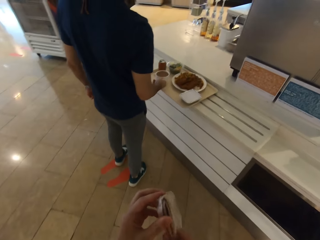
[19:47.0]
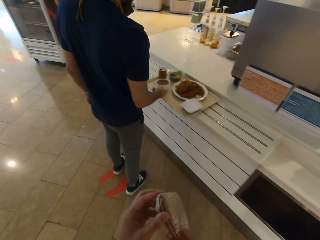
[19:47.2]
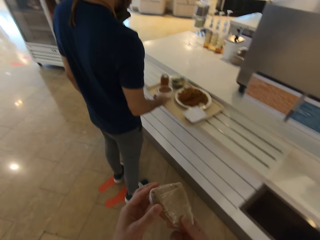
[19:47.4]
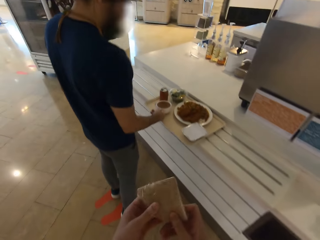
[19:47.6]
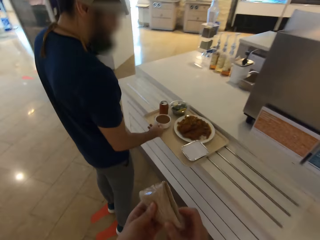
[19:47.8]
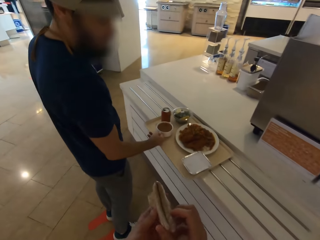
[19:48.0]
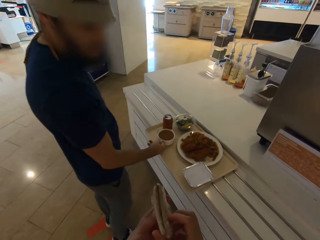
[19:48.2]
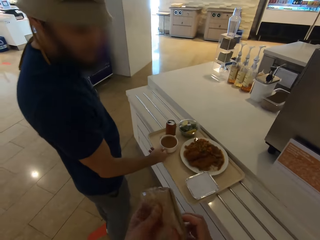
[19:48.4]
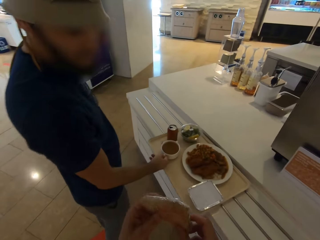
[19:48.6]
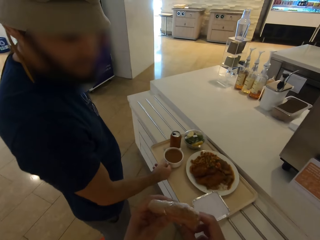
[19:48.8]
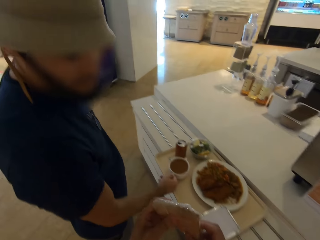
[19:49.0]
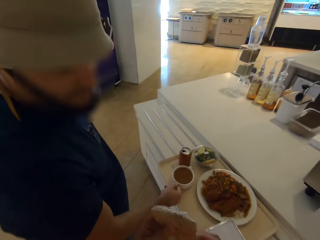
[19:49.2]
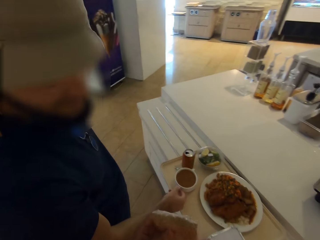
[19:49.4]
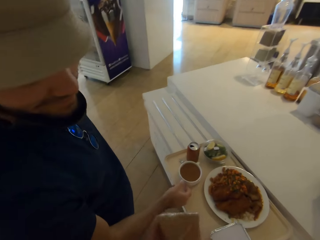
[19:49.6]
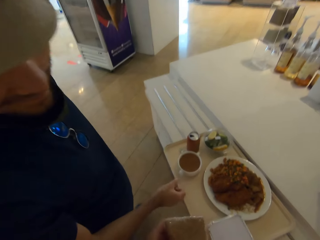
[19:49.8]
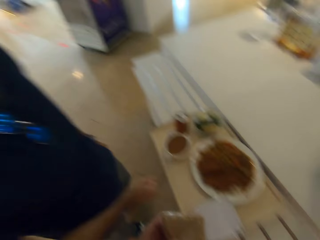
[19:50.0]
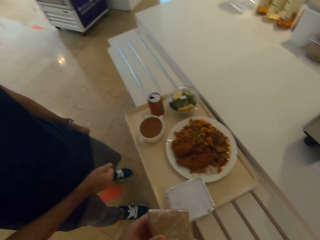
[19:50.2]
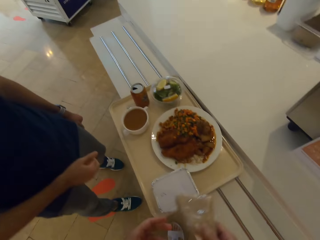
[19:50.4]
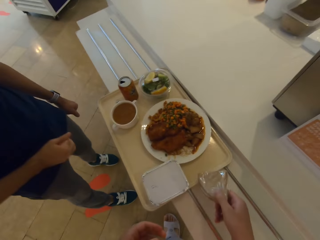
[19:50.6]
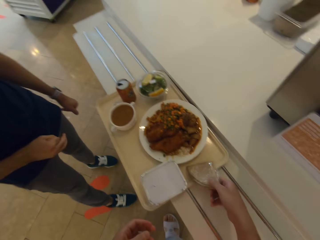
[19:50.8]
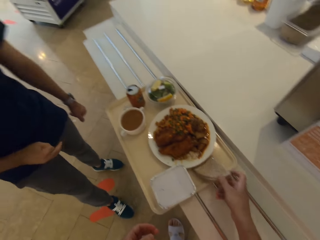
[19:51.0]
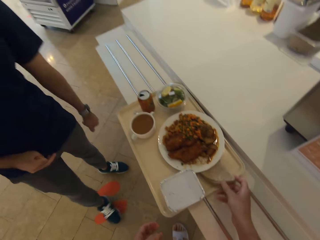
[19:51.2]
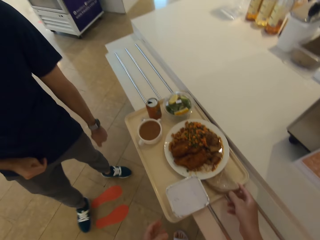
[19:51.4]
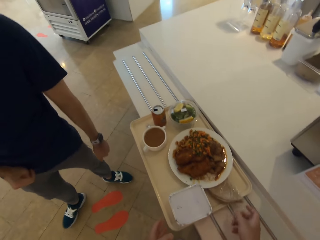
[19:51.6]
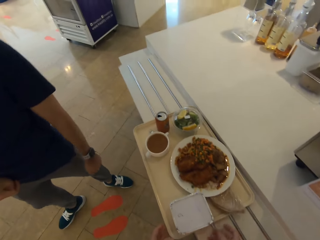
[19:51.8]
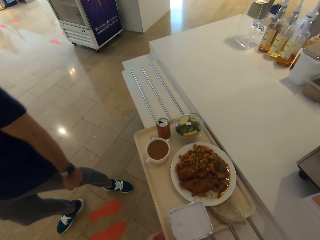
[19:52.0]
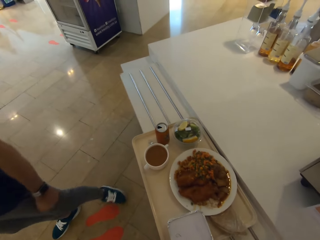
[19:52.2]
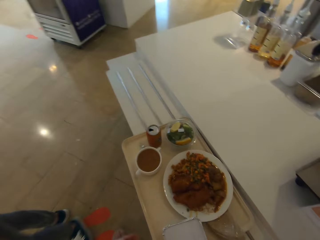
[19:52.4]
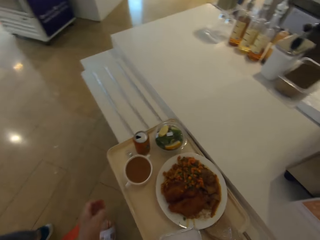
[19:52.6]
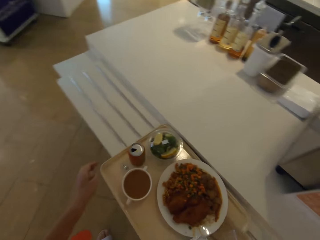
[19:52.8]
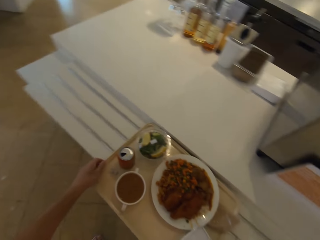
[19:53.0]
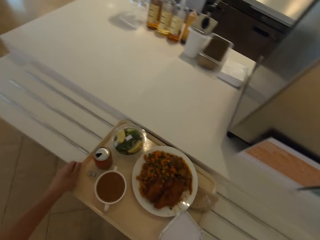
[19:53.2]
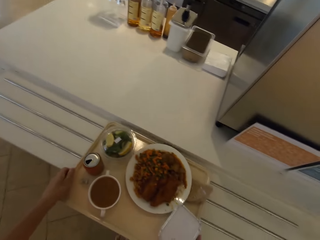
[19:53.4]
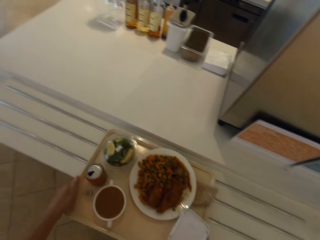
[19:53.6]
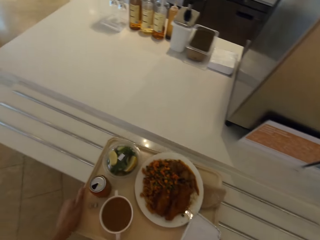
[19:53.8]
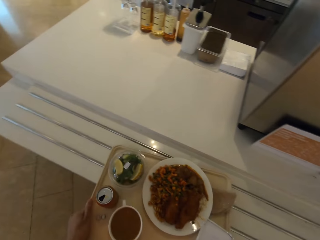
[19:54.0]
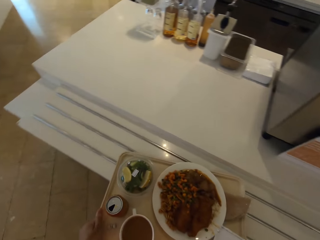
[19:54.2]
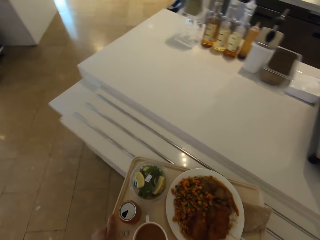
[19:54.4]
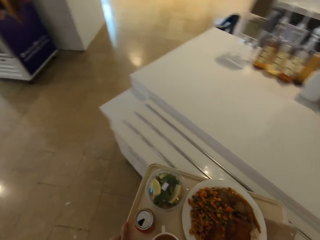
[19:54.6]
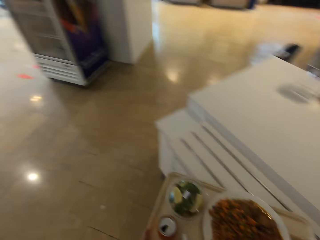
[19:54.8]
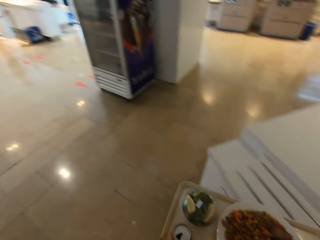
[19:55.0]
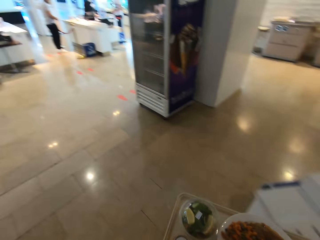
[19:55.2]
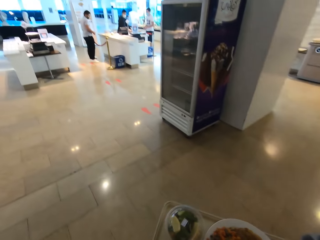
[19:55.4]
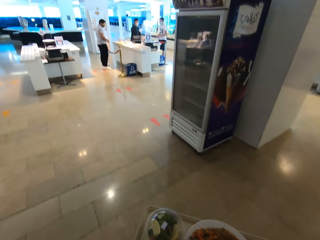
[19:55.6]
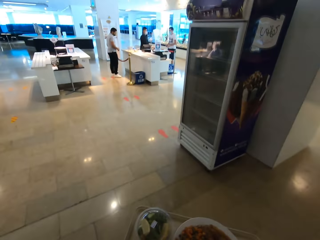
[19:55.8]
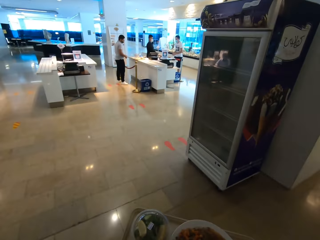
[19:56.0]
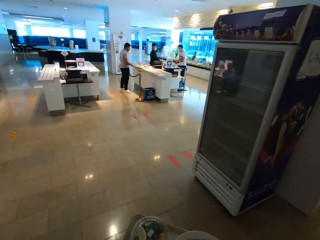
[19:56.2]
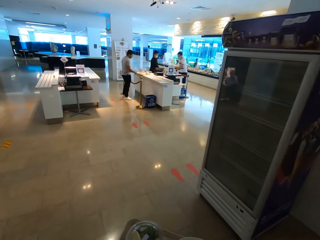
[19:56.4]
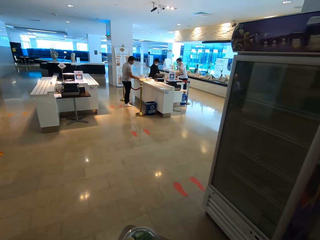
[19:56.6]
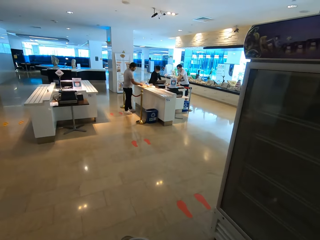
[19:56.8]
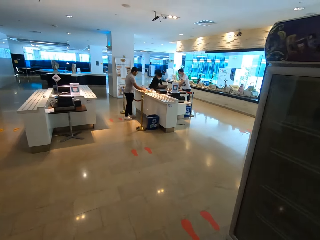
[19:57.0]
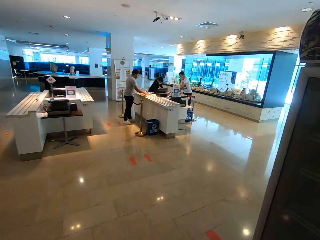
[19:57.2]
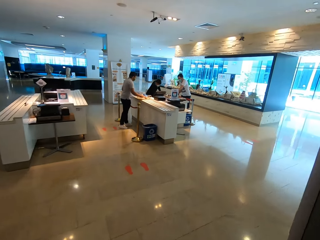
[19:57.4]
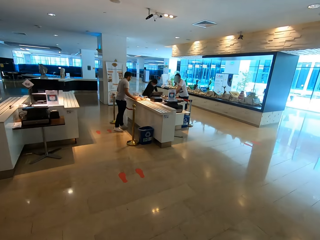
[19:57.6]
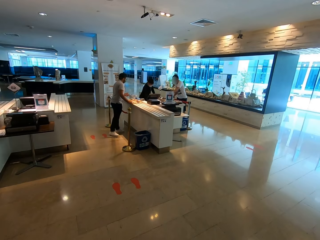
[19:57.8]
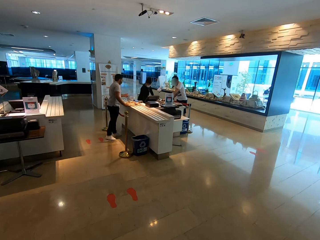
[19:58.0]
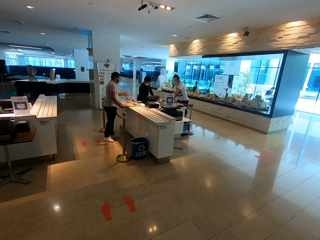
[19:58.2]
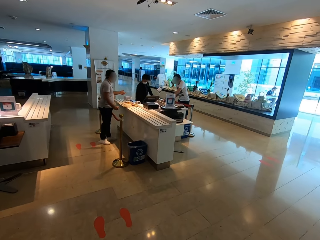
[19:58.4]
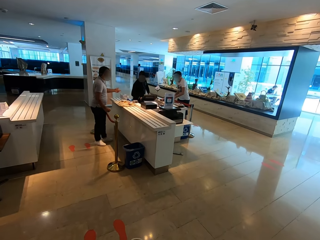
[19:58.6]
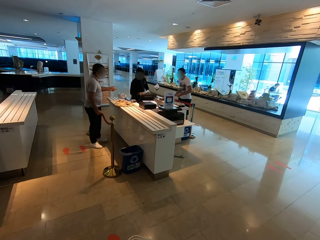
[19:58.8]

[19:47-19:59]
A man puts the bowl on the tray. The camera wearer puts the crepe on the tray. The man walks. The camera wearer carries the tray, picks up the tray and walks around.

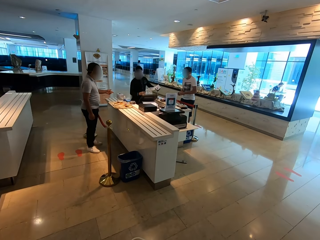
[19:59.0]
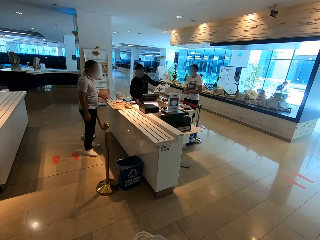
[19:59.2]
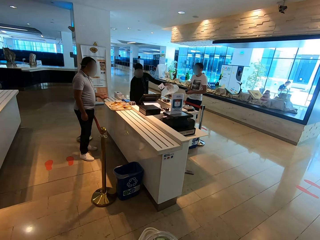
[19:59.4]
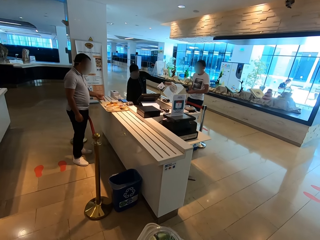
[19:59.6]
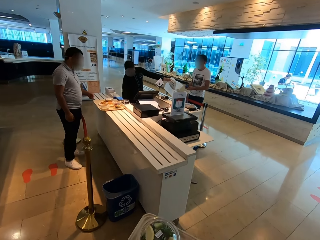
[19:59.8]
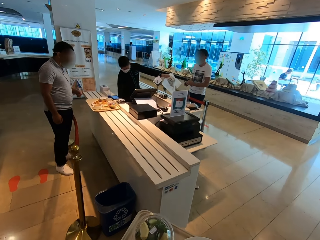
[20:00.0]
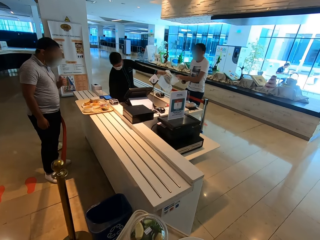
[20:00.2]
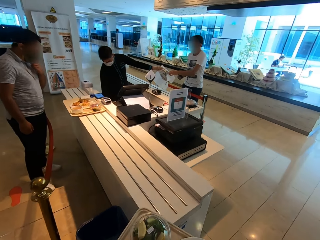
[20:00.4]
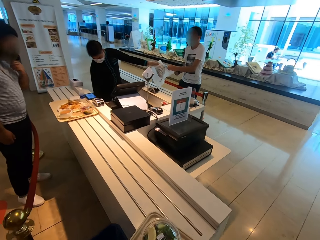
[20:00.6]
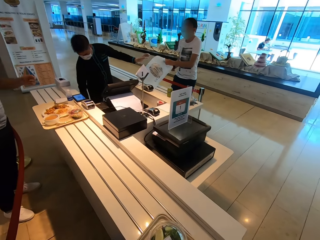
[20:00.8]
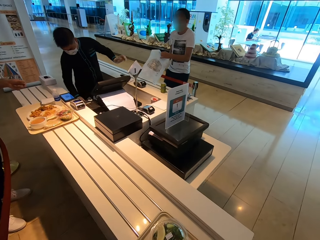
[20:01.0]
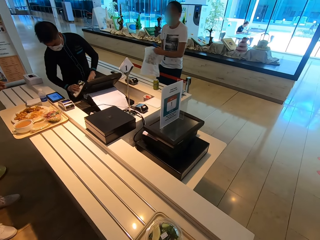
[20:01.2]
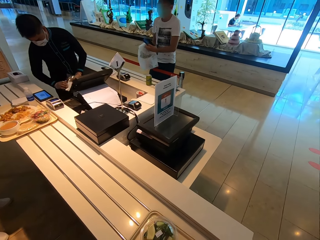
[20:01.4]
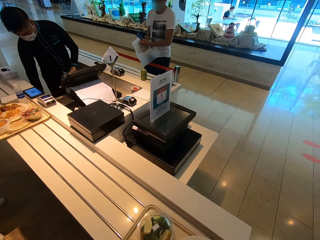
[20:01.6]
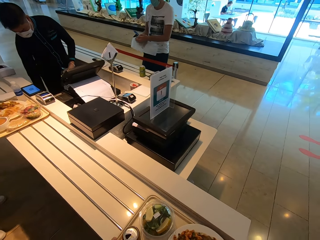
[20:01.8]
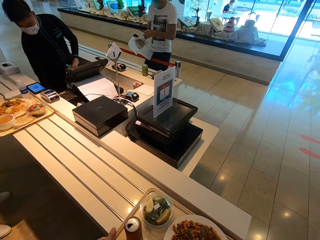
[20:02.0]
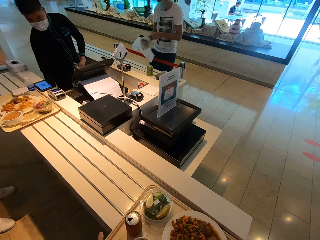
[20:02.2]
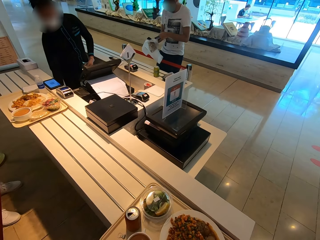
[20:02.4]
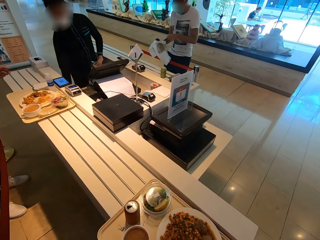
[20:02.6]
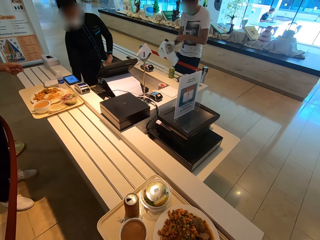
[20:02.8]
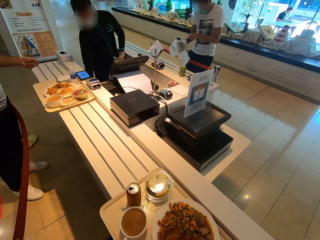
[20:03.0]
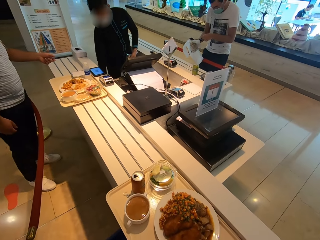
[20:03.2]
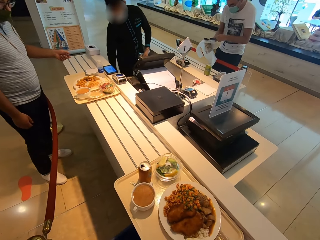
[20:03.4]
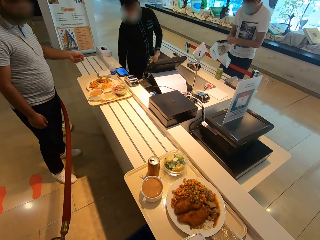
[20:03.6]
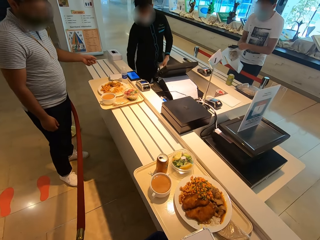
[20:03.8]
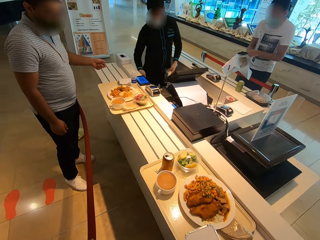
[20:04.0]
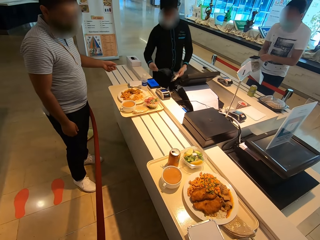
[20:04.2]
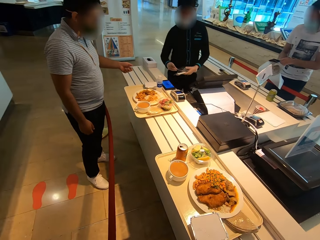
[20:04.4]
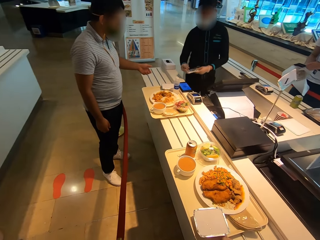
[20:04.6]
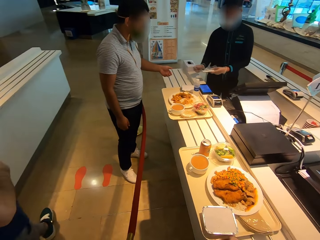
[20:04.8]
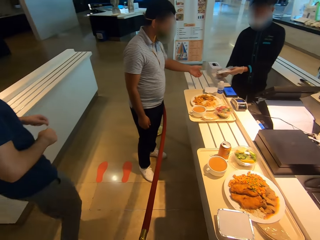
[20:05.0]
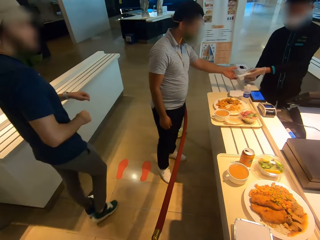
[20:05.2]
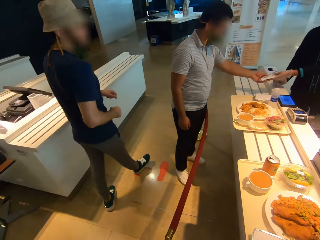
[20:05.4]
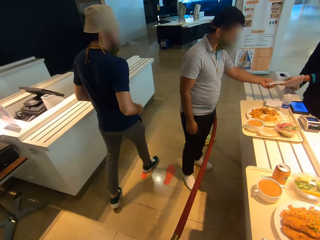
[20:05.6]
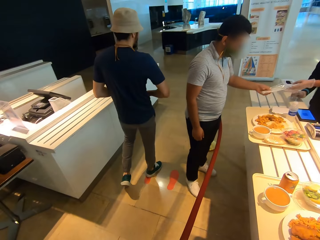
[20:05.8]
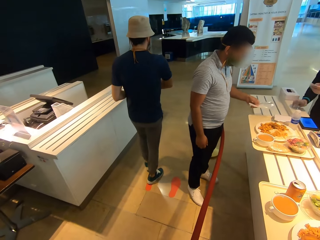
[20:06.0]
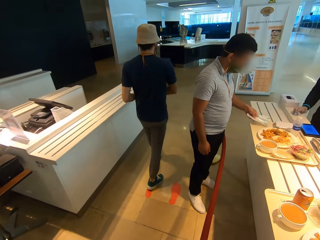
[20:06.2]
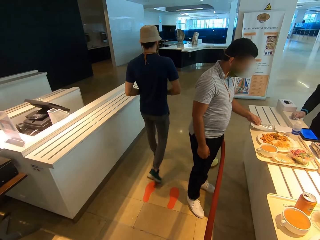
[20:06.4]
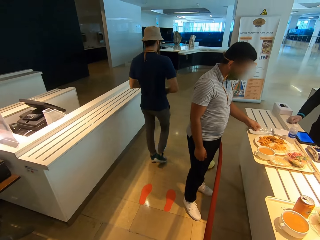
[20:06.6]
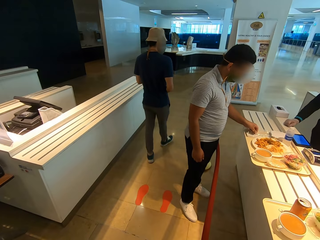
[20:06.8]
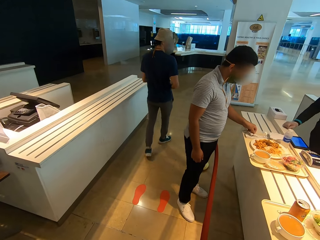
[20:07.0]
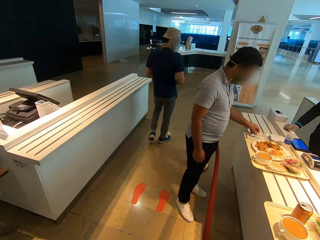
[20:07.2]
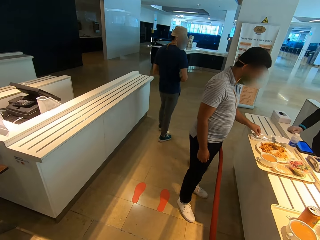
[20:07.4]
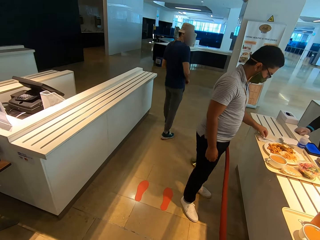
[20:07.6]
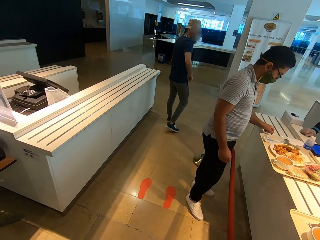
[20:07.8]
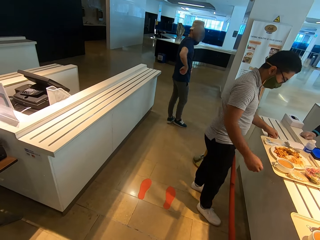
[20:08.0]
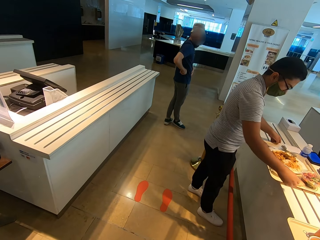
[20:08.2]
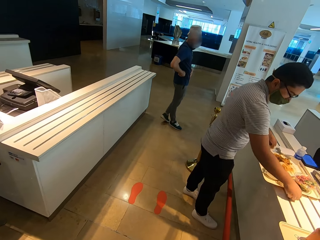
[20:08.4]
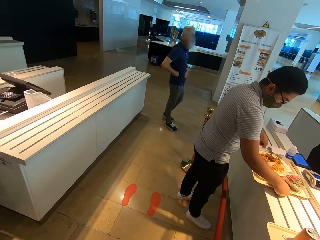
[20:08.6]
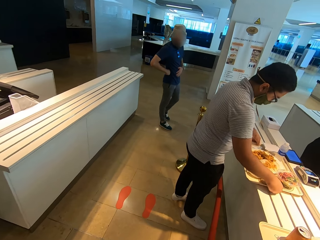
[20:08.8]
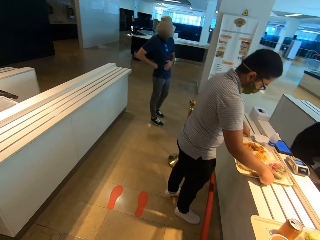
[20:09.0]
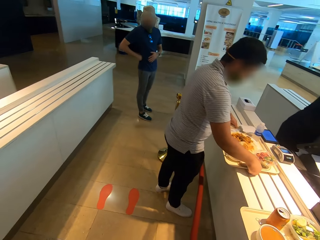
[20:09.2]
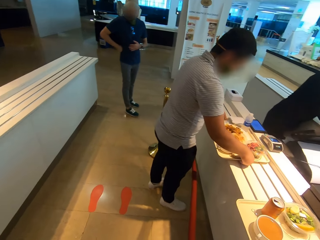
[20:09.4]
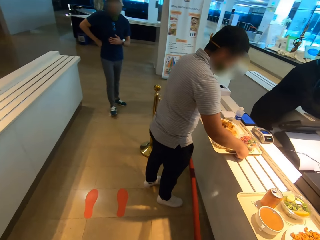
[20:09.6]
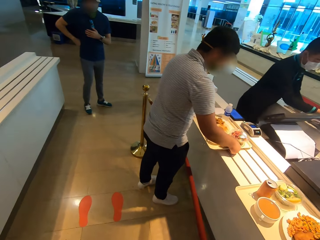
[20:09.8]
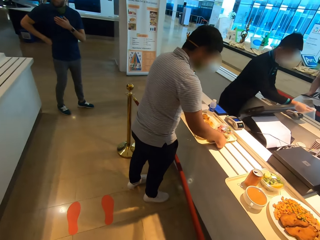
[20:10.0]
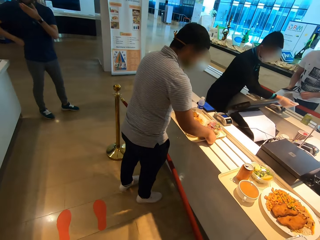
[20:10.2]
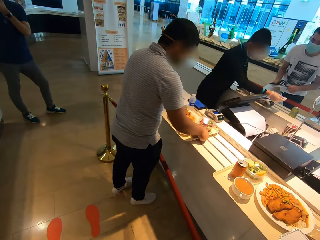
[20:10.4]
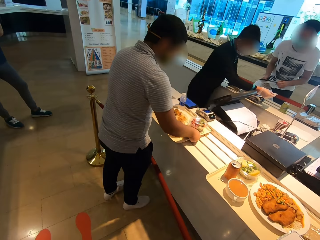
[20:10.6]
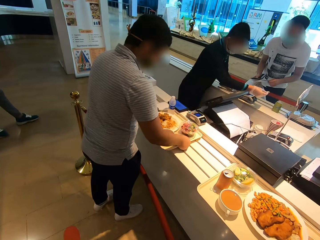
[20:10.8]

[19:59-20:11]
The camera wearer puts the tray on the counter. They drag the tray on the counter. A man walks.
